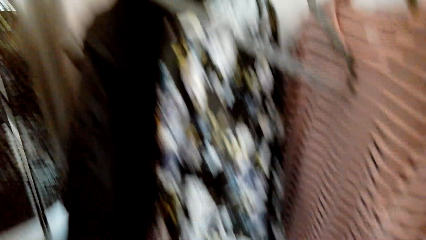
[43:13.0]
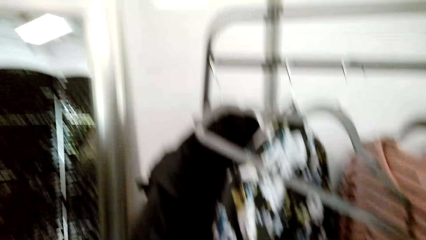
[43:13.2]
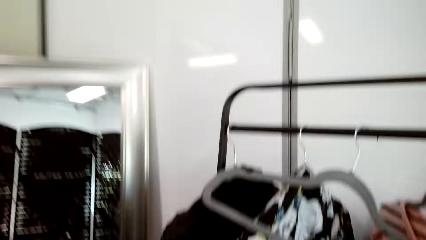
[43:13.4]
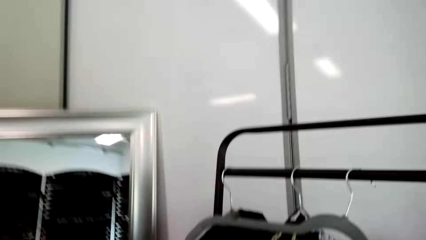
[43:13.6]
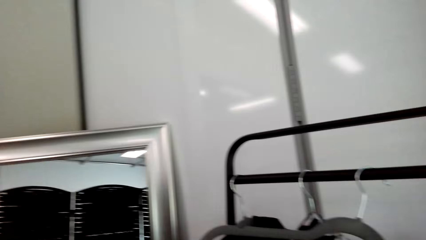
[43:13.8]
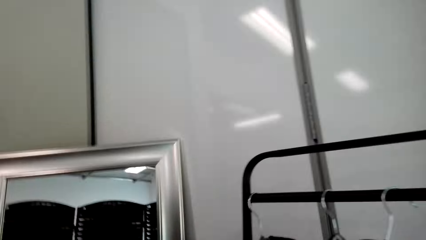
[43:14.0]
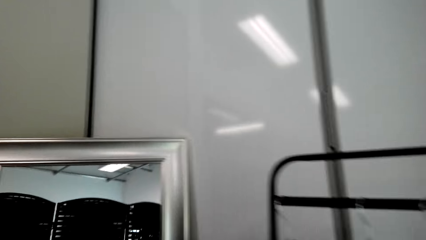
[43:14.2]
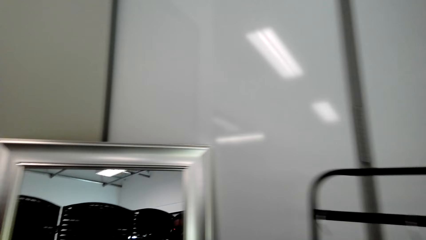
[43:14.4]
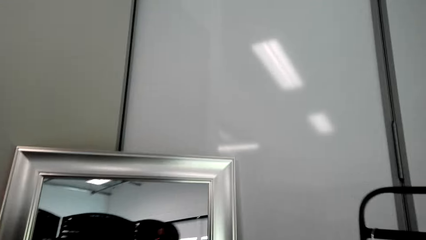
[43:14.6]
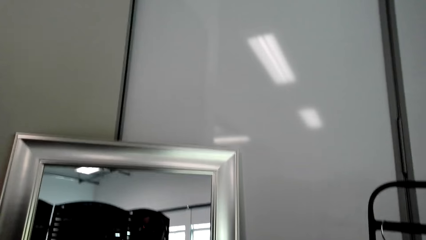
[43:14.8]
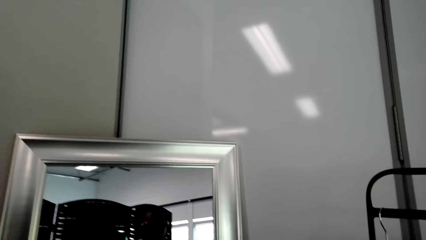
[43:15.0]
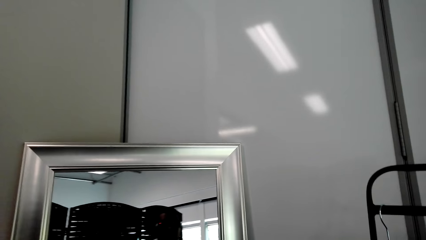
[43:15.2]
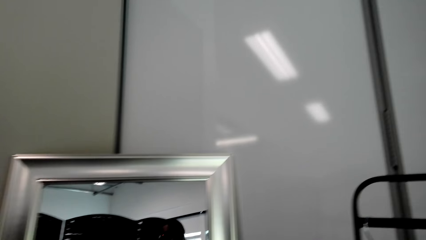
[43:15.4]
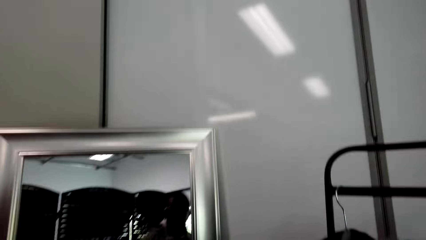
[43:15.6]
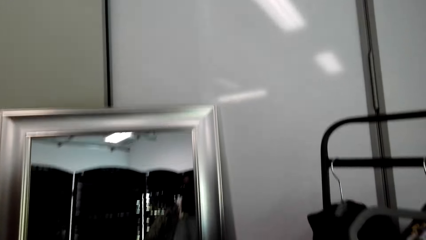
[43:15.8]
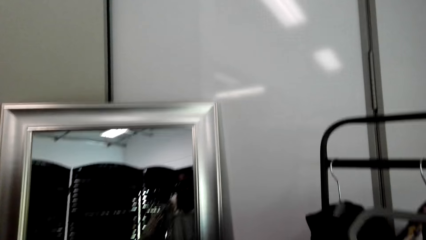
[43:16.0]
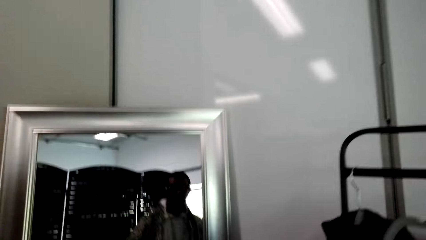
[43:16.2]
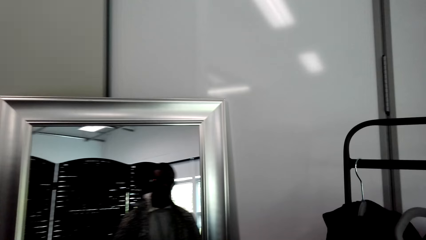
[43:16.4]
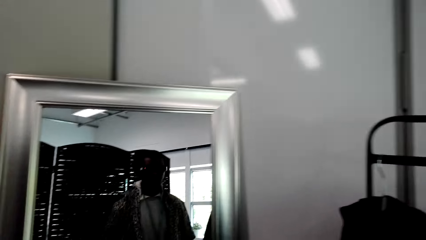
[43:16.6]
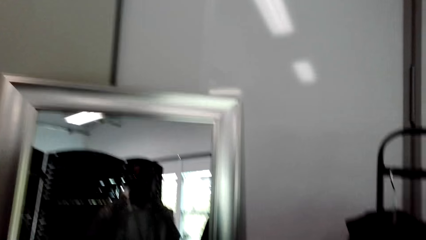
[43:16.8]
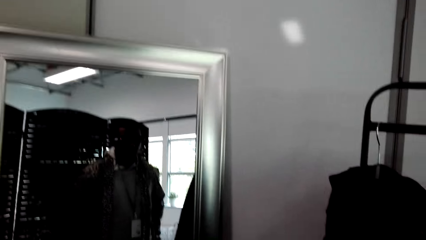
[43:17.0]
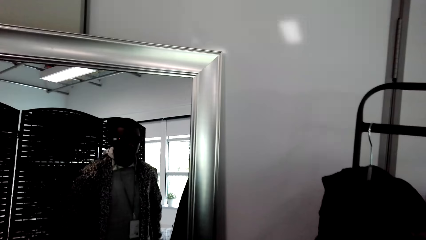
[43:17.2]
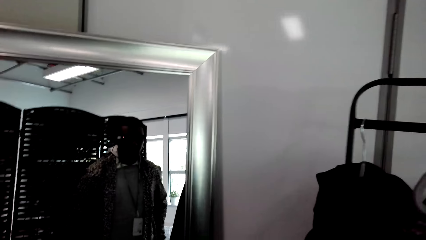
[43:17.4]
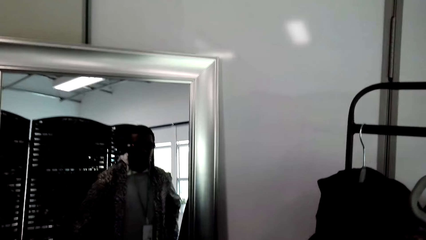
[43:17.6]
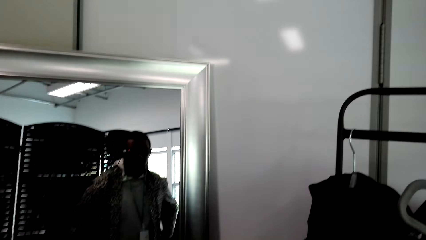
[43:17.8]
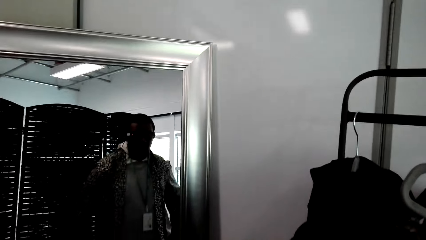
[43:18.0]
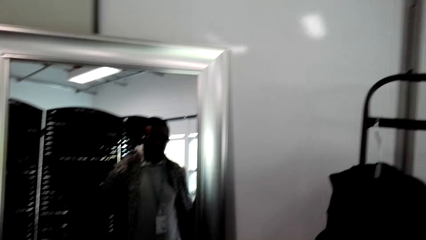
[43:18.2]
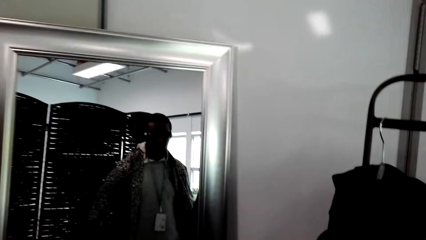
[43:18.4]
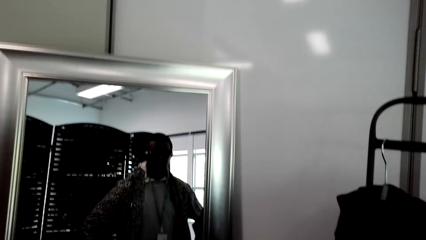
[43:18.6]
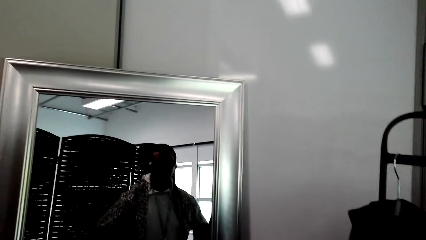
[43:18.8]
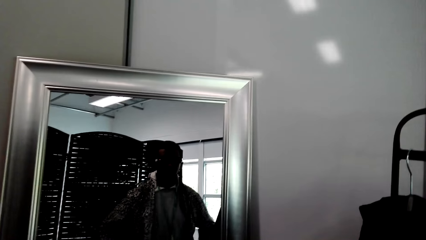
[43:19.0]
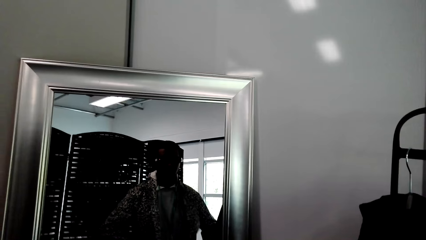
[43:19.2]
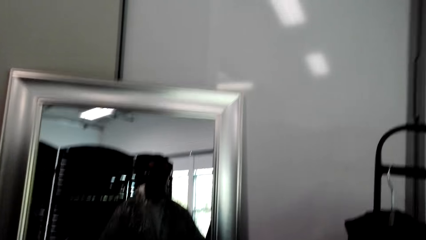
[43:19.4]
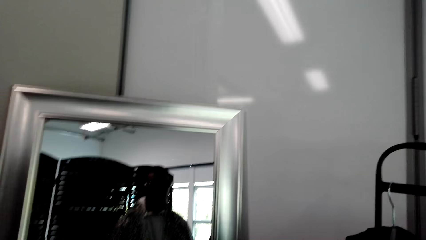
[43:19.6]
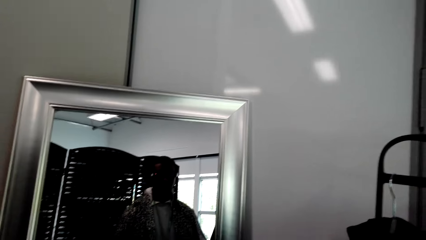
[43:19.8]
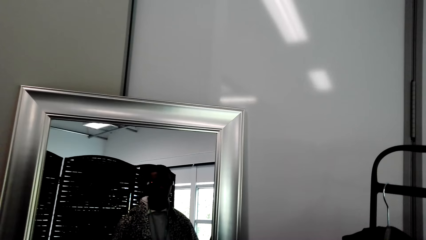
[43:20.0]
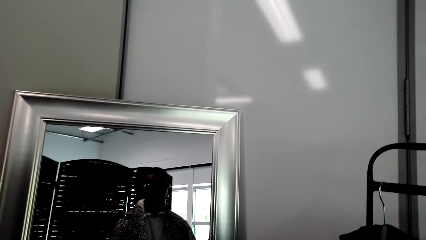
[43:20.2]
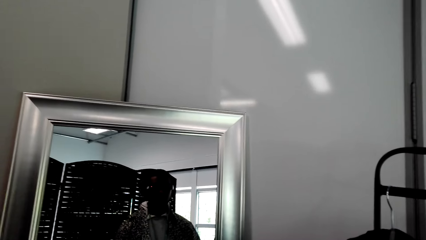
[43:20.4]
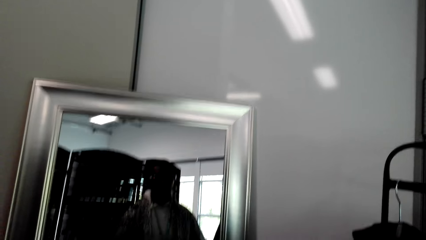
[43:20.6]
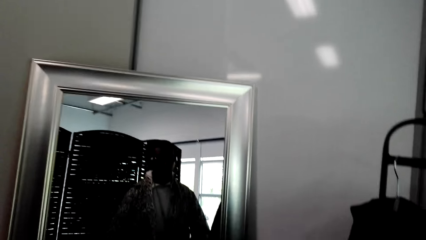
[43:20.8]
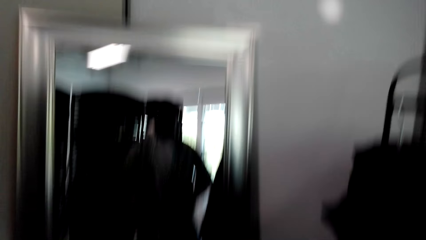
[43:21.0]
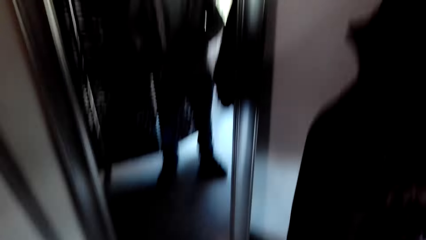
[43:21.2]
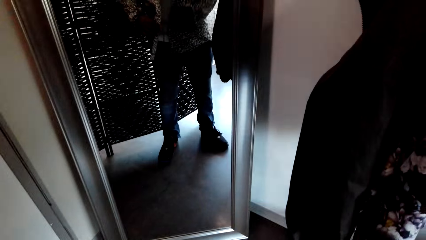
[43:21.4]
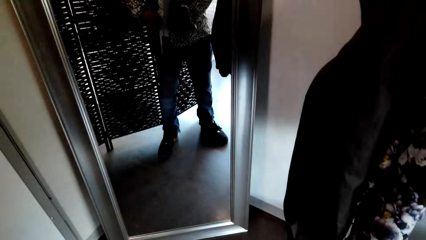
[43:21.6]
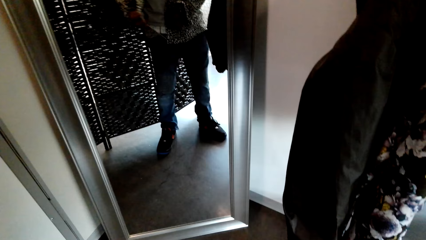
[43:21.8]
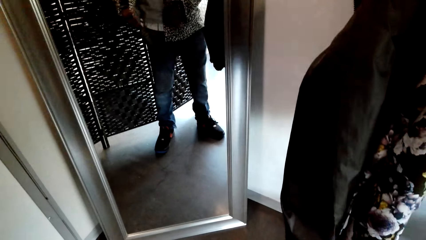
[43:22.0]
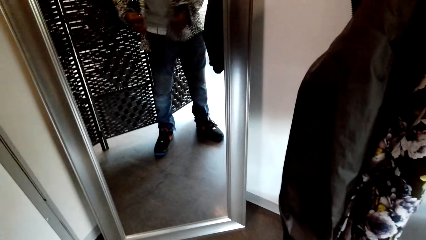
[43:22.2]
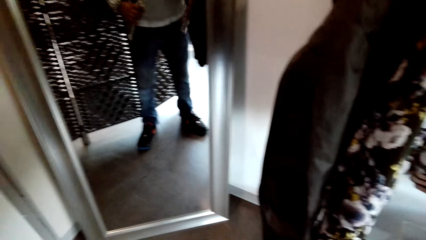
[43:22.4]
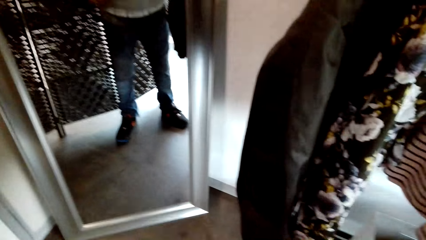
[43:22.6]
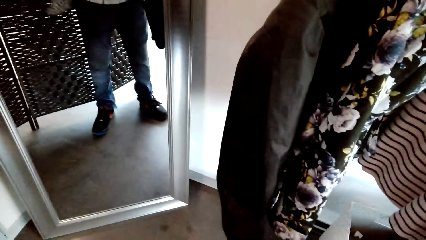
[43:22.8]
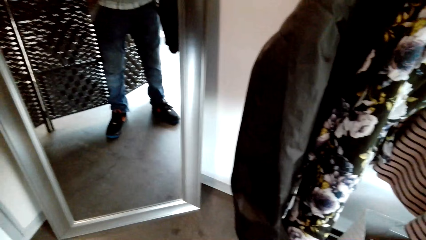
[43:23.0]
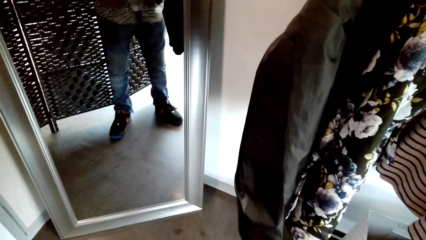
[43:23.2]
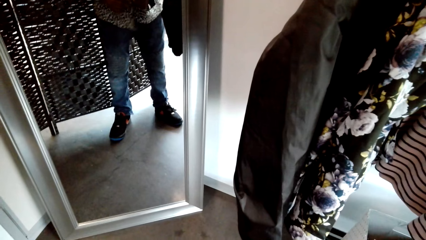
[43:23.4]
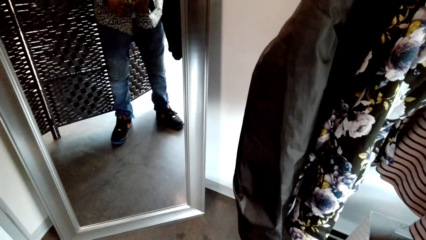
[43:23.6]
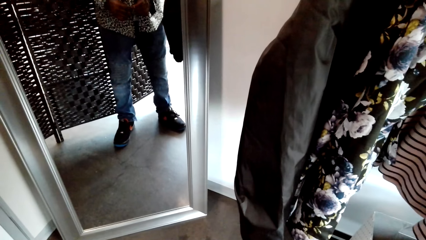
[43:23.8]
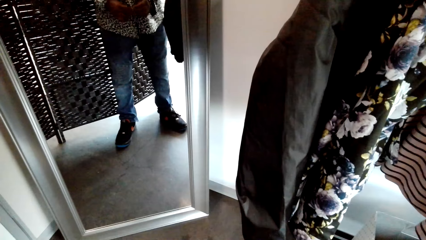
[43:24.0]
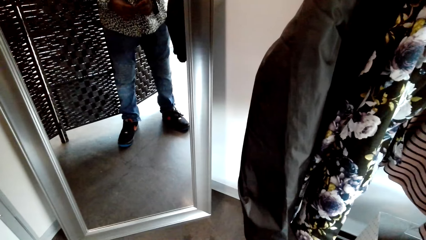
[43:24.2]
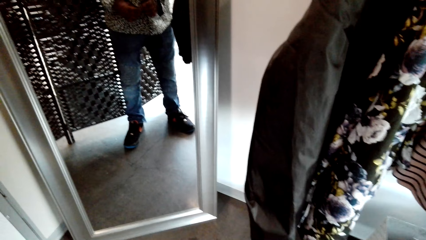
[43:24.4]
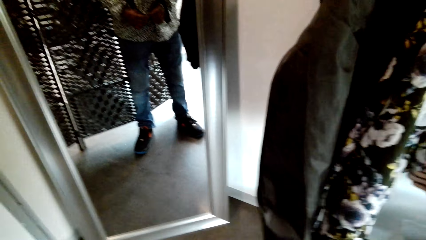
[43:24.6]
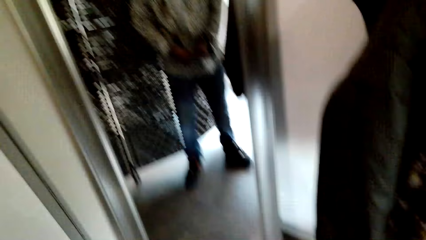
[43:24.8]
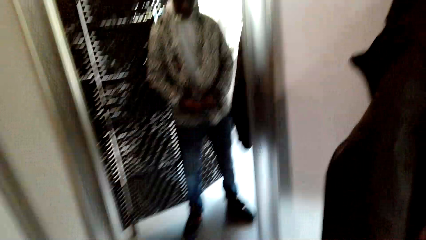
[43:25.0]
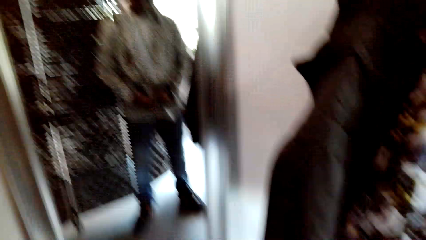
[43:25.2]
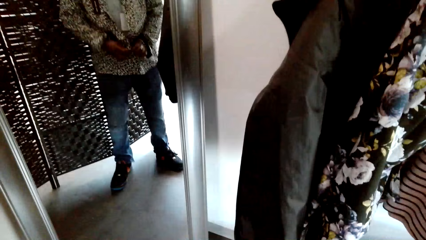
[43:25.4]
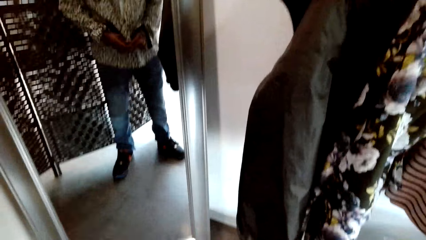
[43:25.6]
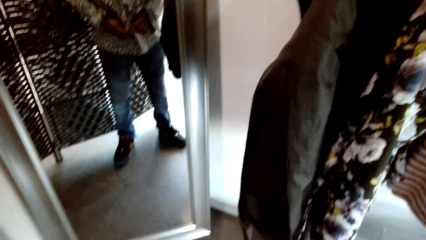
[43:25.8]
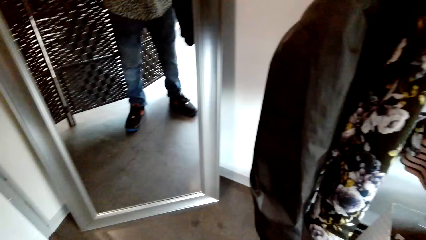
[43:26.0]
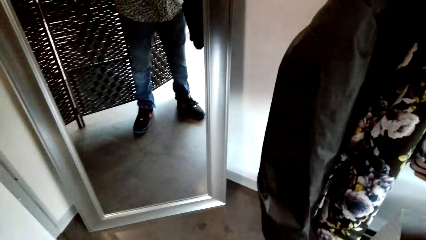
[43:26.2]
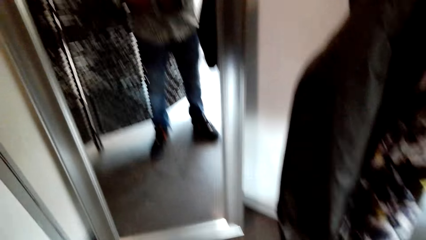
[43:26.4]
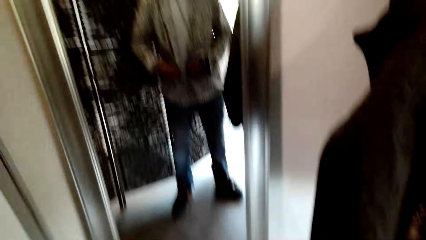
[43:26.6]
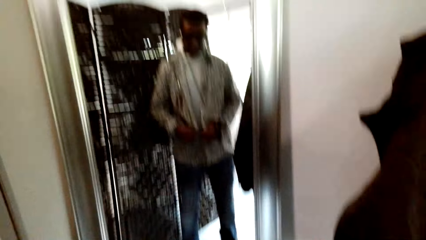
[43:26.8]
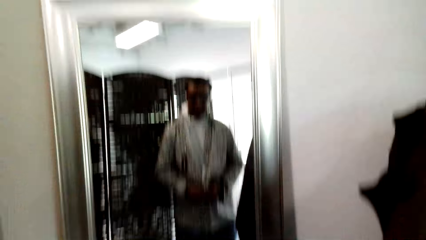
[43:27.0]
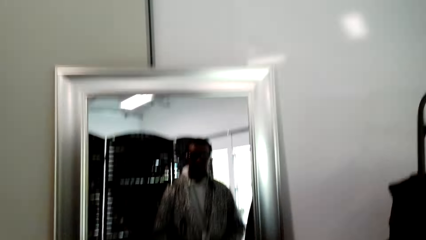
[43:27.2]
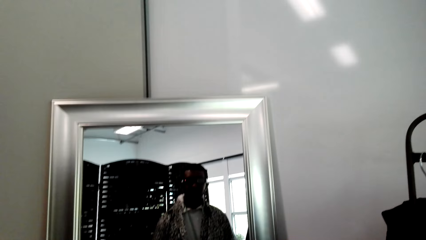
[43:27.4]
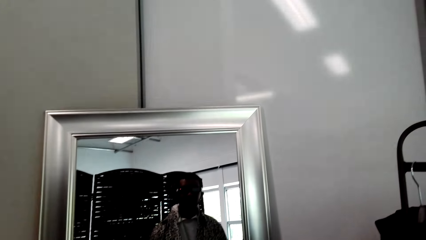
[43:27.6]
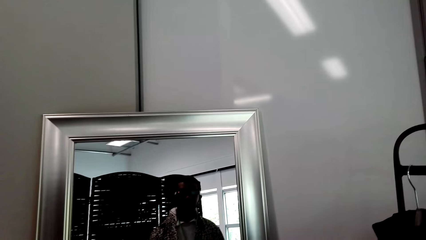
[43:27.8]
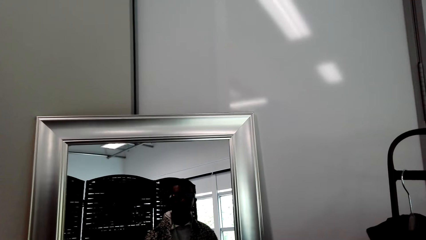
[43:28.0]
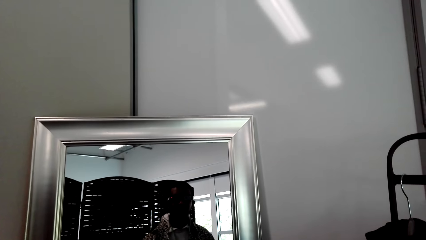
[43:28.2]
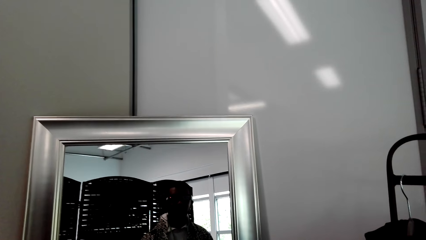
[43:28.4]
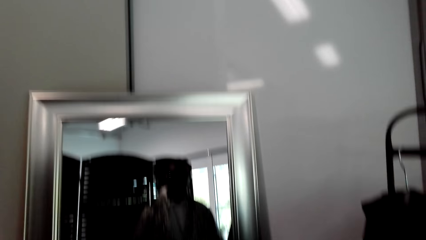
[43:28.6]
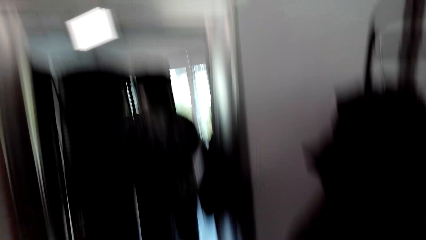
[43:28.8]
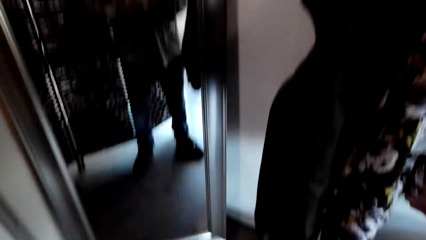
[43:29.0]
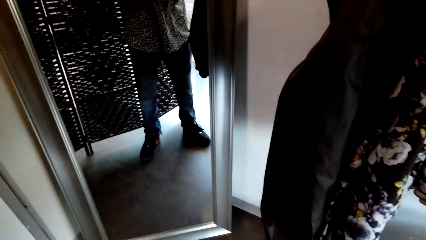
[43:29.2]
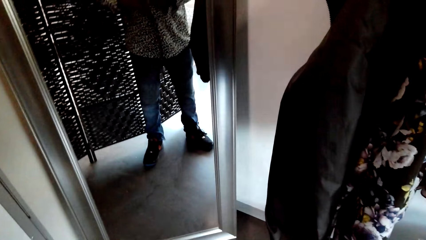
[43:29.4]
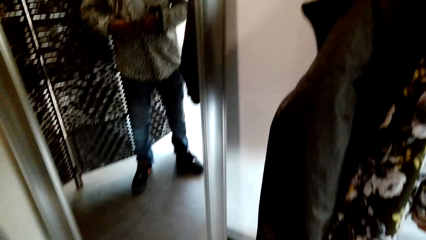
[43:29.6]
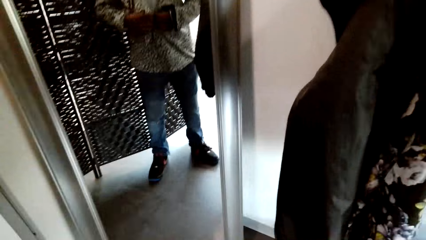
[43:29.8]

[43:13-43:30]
The camera wearer looks in the mirror. They button the shirt.
